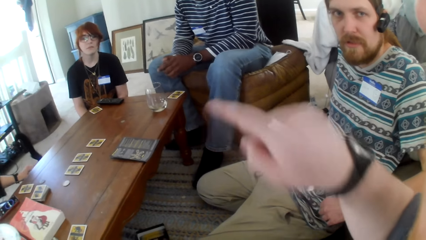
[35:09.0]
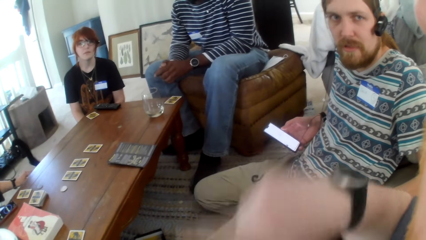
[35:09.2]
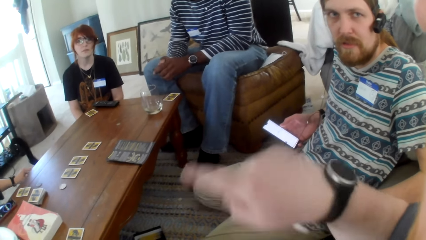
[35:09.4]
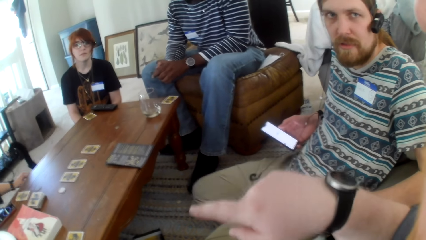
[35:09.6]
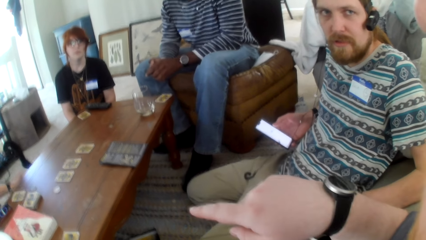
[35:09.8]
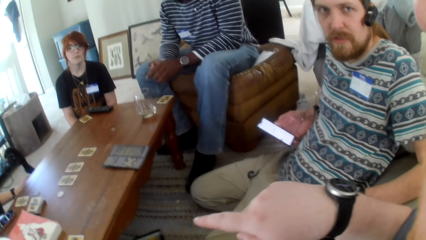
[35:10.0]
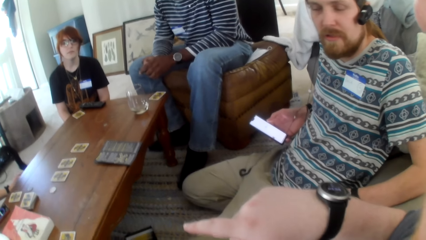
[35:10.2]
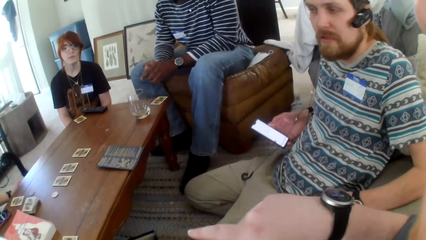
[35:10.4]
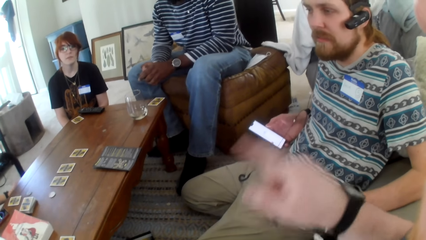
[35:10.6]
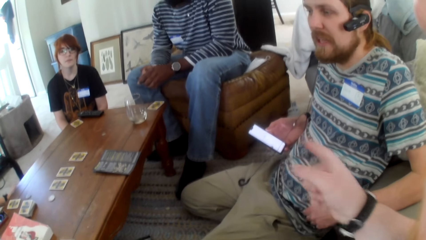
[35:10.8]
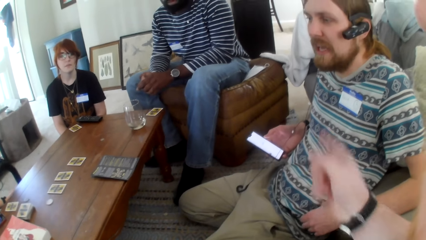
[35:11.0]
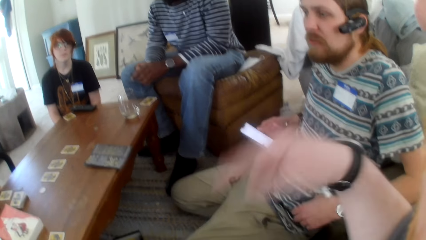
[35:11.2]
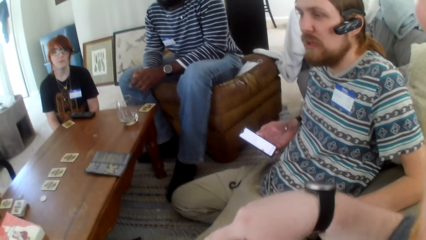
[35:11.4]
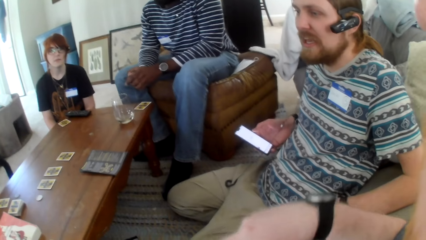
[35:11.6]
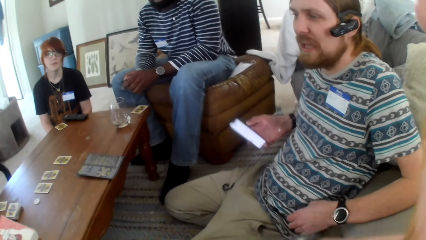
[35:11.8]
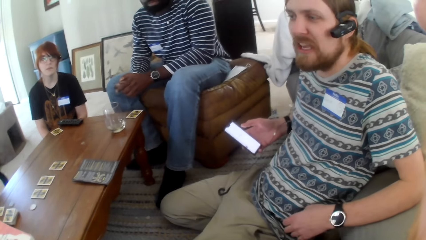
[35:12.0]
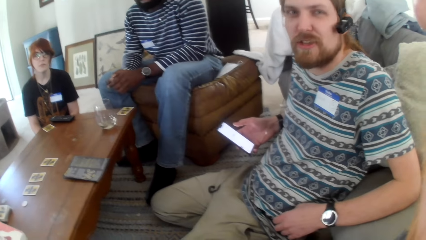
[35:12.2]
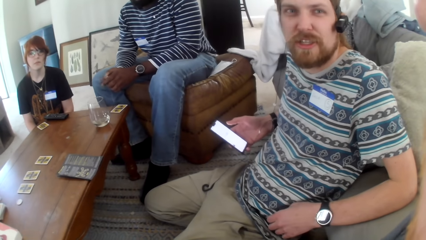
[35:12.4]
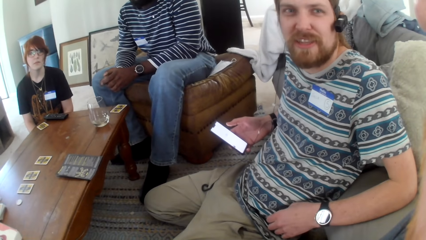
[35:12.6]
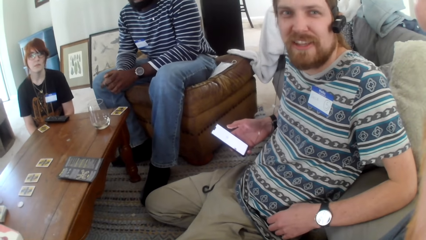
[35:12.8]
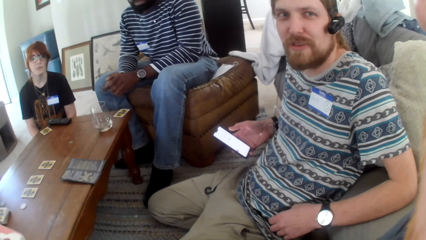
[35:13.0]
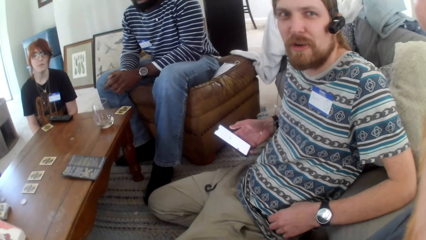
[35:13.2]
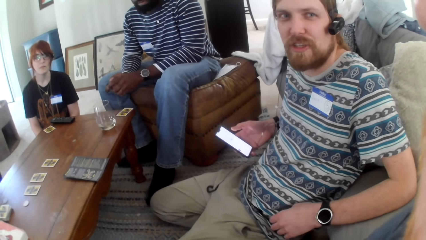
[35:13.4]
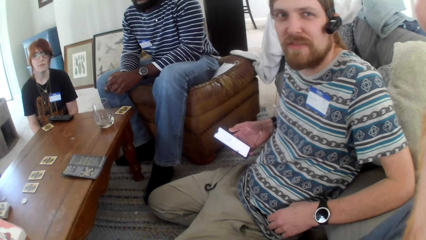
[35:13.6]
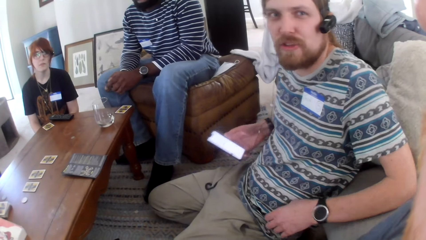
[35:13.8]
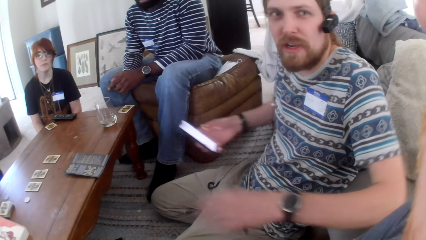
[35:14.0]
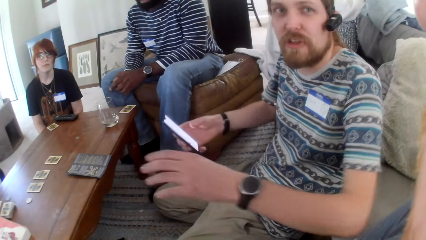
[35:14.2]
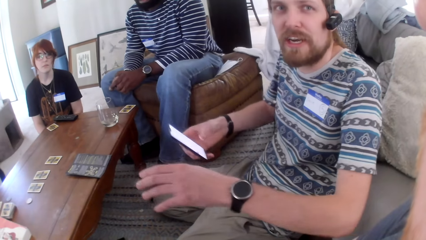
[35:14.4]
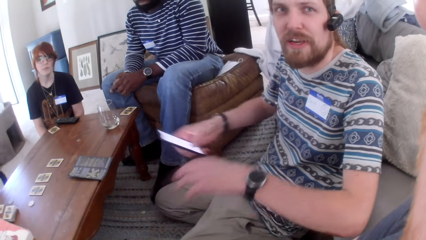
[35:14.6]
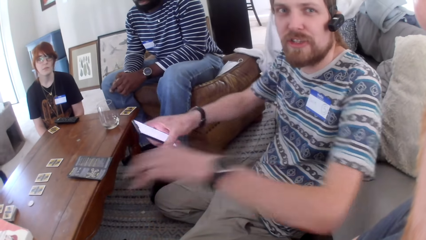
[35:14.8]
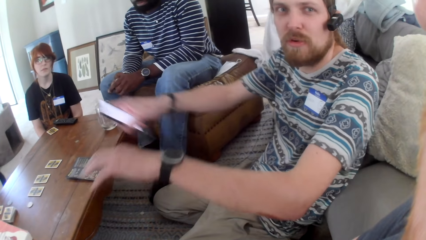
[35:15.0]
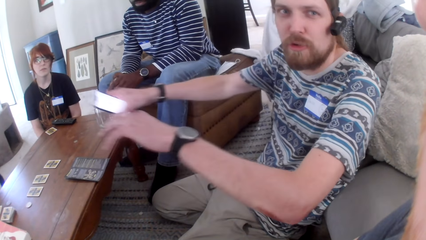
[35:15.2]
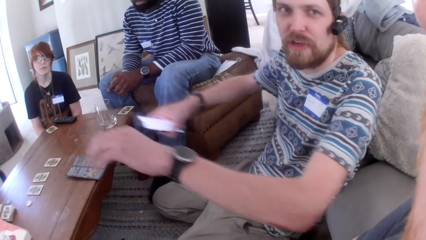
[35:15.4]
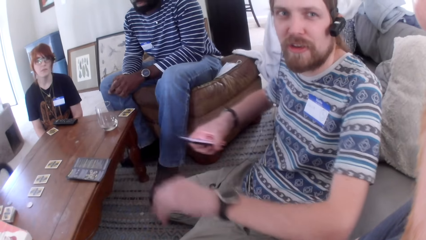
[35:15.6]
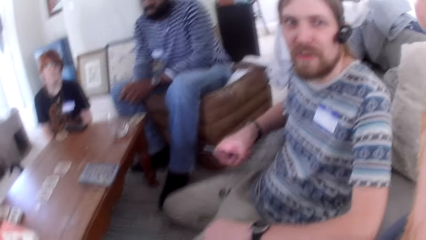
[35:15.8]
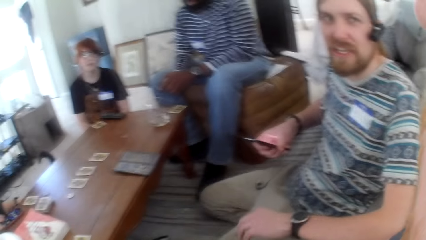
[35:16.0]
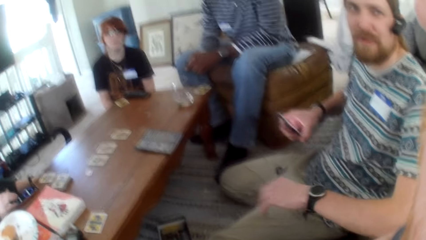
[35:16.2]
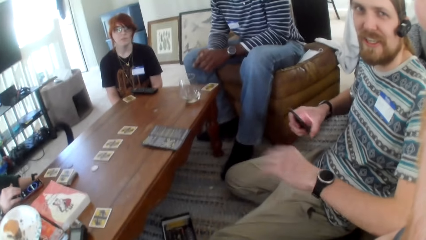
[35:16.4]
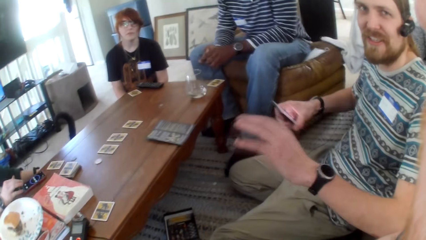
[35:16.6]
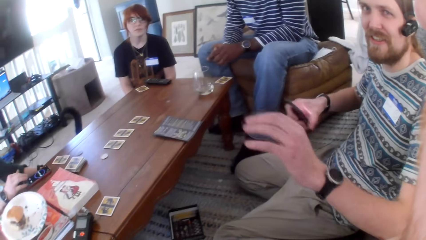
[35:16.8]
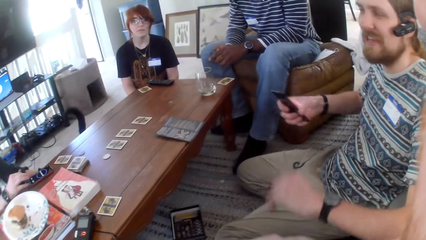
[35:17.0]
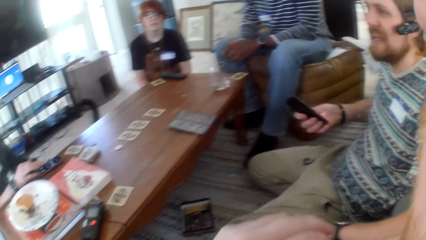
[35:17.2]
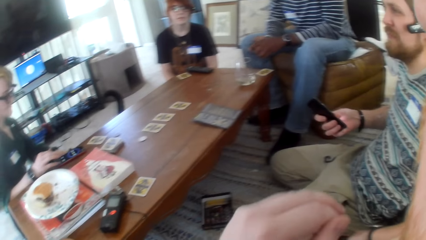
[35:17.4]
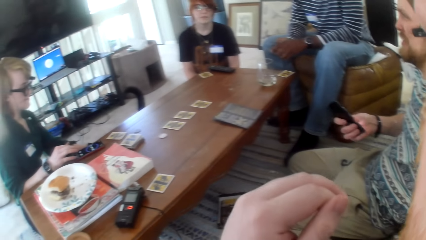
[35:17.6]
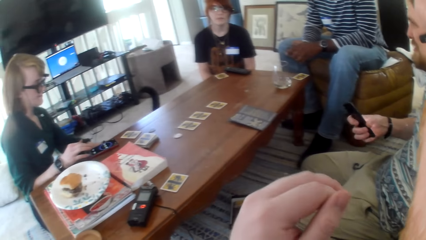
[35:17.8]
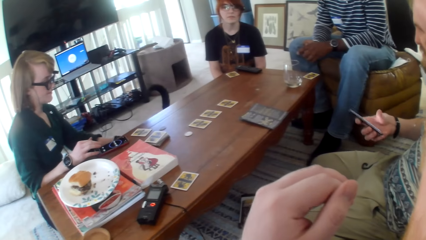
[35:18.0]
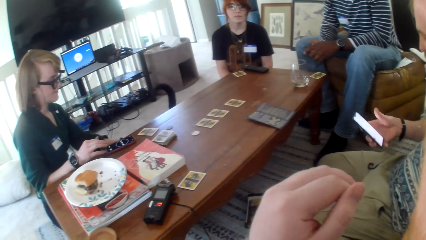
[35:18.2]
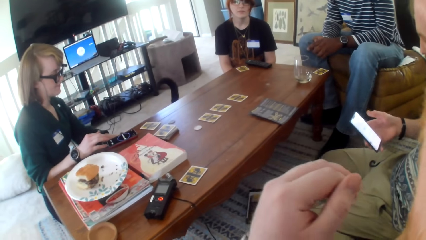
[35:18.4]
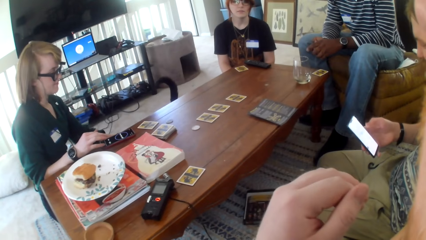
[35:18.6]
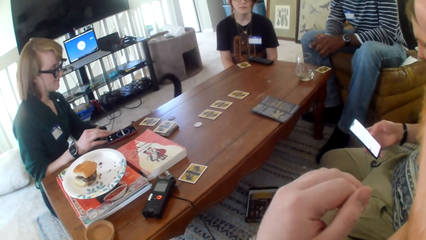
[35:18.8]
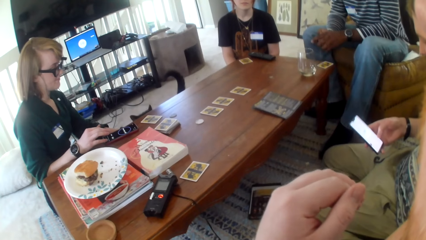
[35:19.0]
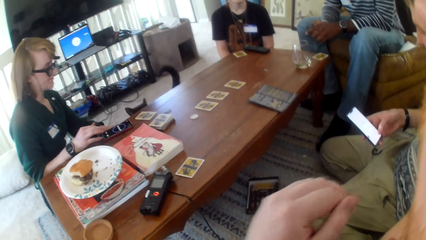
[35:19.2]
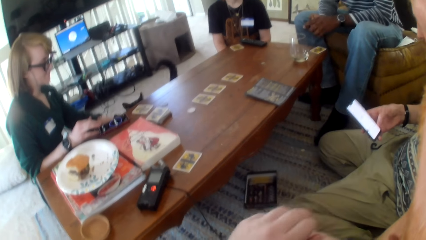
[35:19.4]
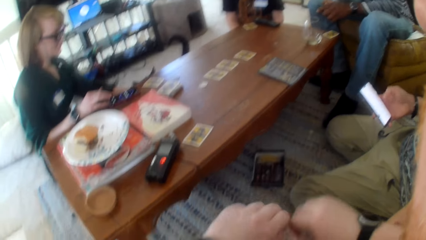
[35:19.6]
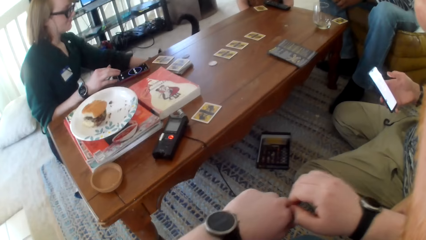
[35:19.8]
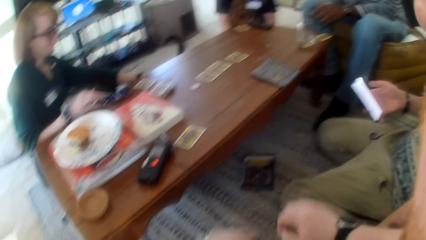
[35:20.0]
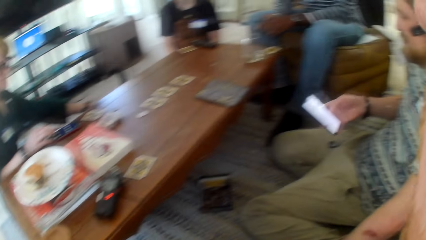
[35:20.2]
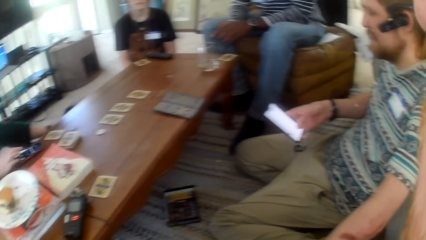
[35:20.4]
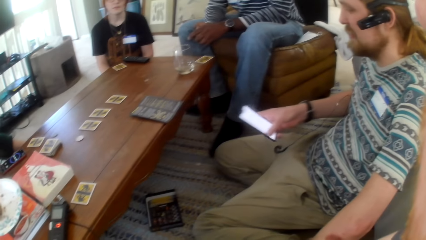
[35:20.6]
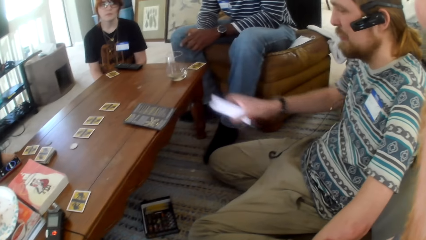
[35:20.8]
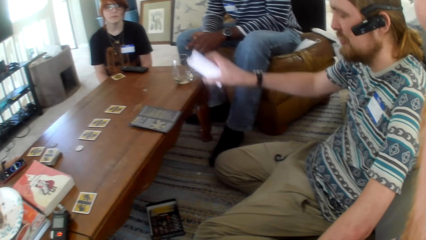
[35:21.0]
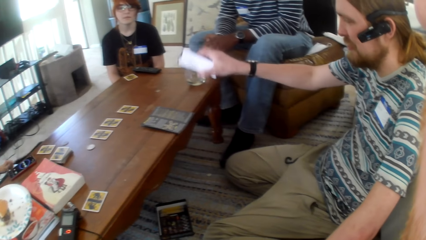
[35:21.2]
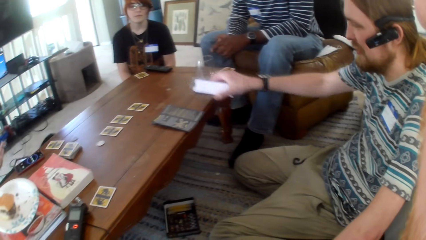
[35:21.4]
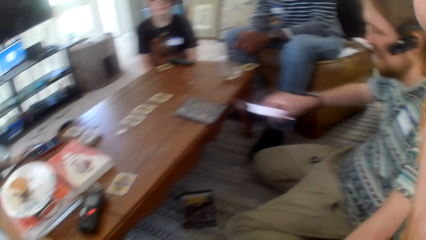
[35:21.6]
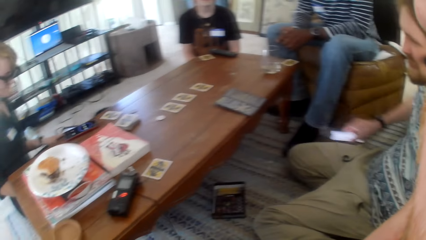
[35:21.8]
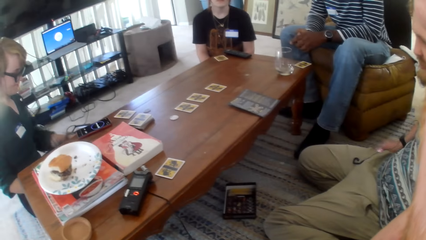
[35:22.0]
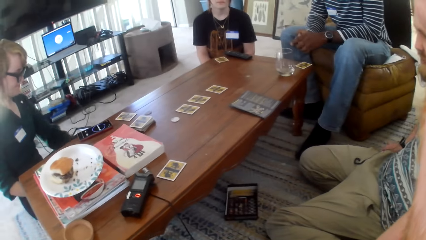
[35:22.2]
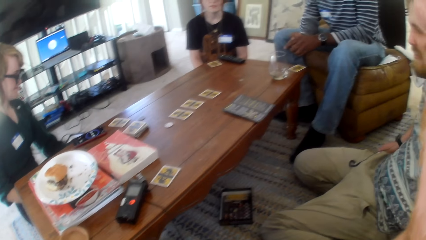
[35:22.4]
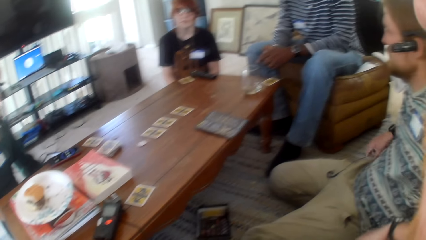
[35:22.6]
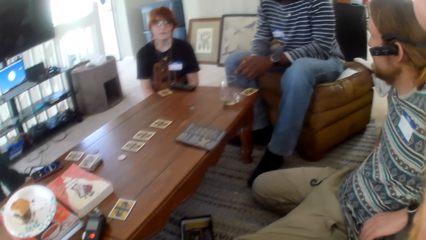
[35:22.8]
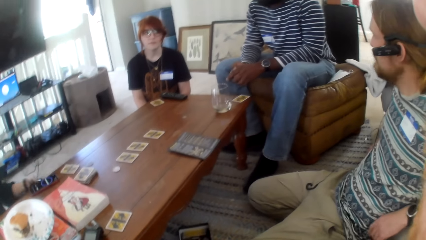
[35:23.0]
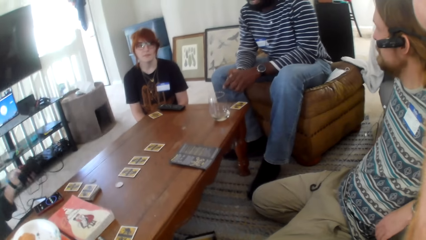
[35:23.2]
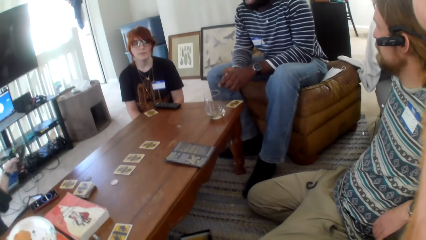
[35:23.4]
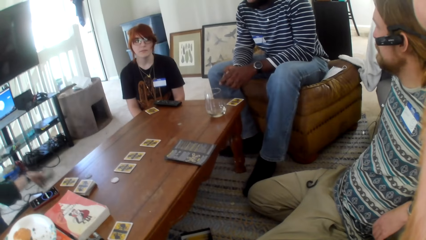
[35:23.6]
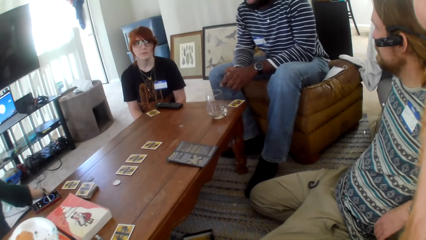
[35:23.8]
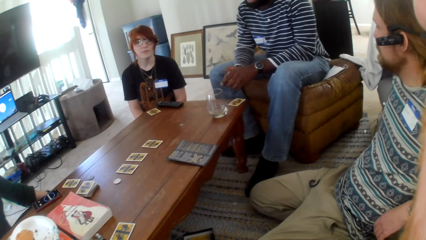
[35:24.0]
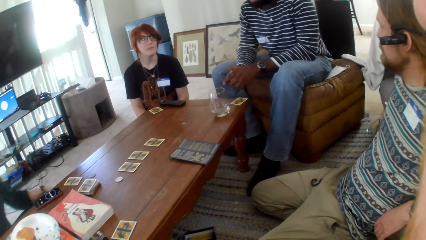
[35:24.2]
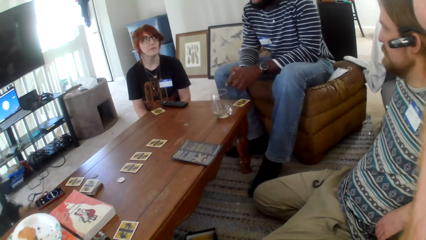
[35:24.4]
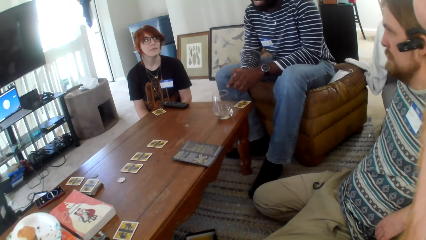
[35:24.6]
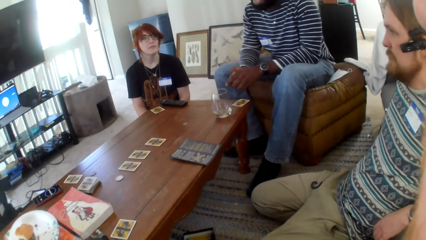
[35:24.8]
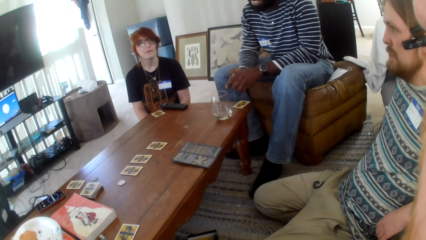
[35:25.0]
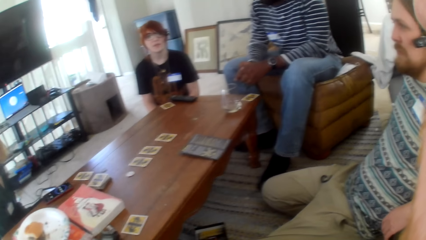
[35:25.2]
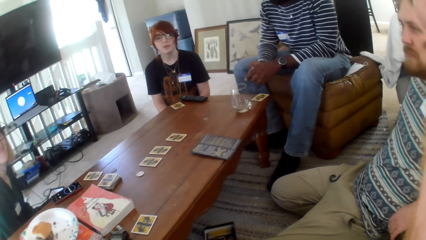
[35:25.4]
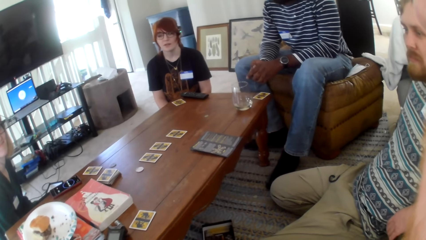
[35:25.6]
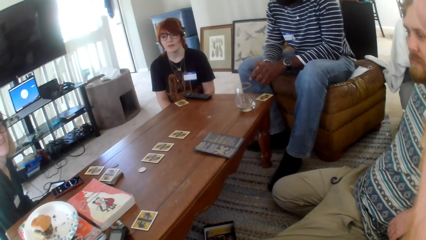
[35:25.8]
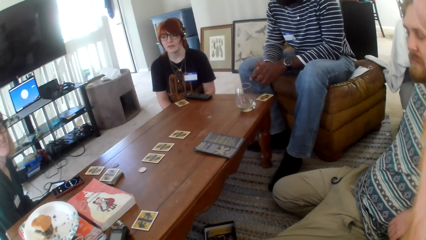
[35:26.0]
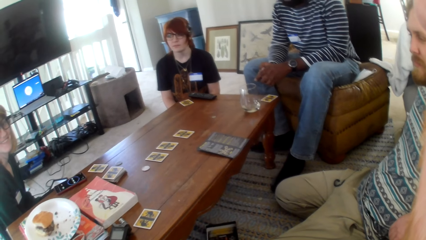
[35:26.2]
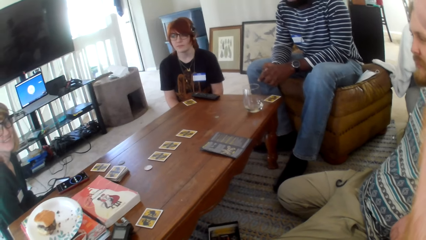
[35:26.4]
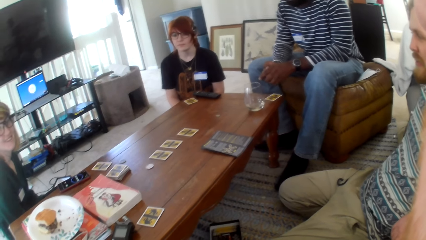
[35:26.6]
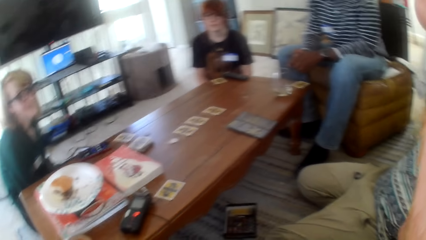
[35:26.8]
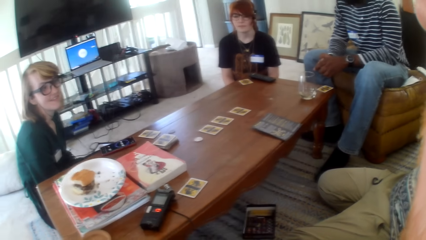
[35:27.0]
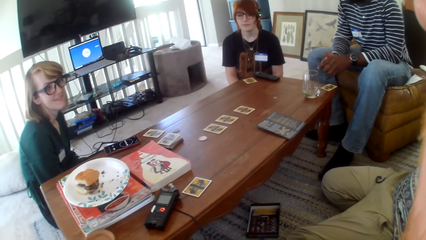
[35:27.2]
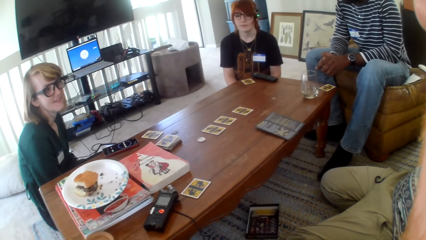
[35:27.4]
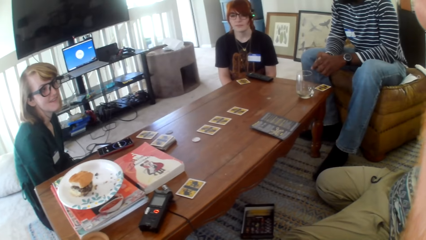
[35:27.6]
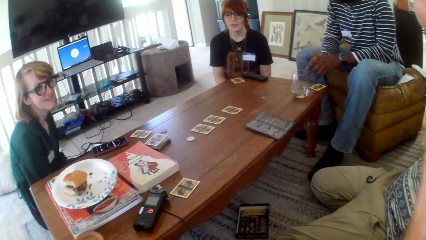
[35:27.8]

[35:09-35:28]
A man talks. The camera wearer stares at a person. The man moves his hands. The man talks. The camera wearer talks. They look around. A woman talks. The man moves his hand. The woman moves her hand. The woman talks. Another person looks around. The man talks.
